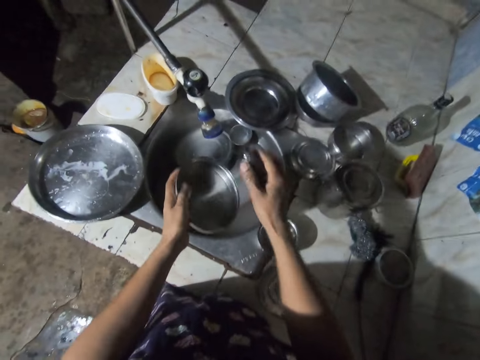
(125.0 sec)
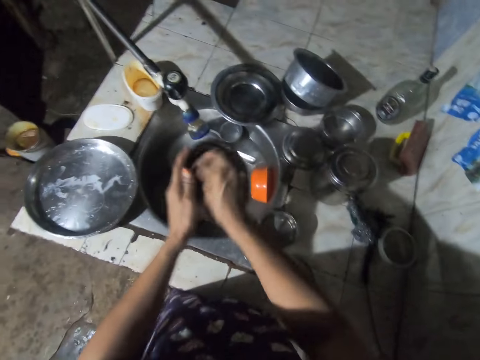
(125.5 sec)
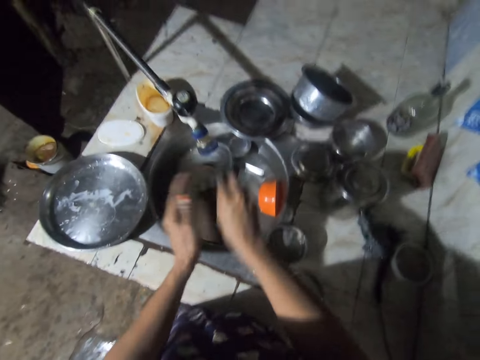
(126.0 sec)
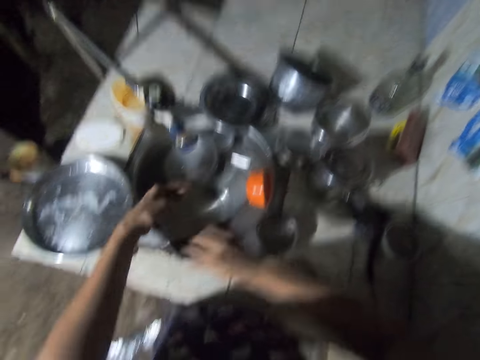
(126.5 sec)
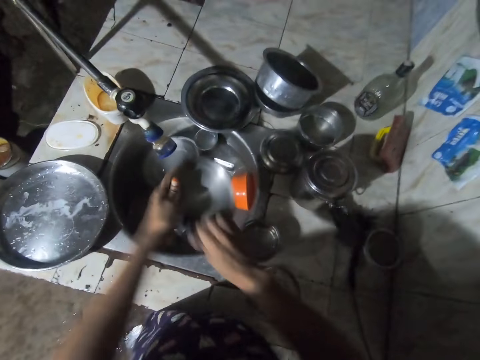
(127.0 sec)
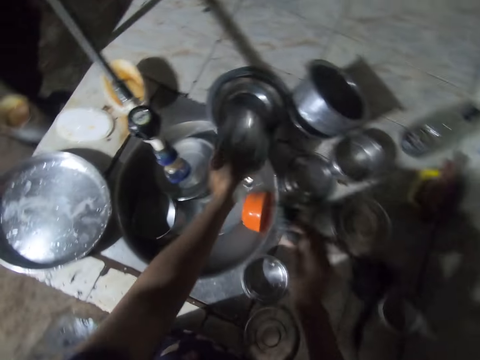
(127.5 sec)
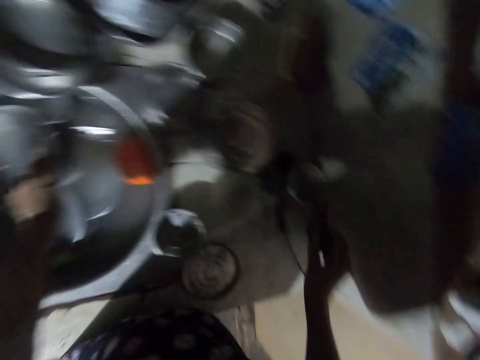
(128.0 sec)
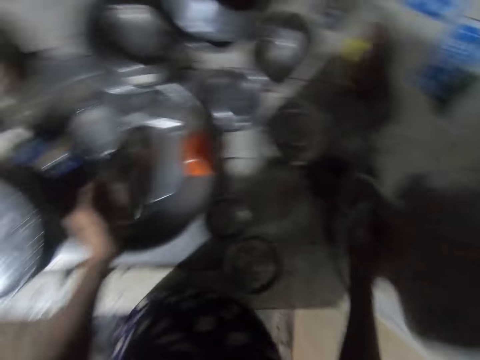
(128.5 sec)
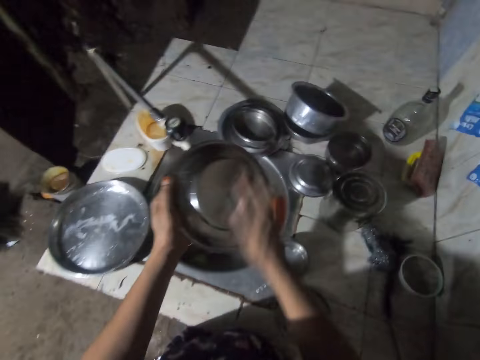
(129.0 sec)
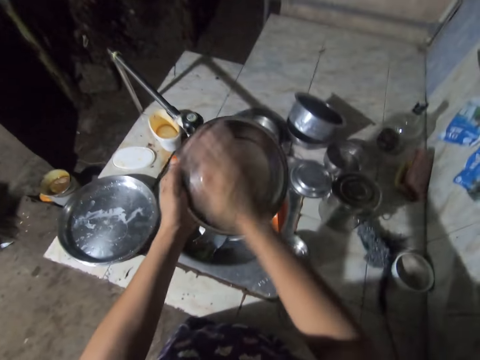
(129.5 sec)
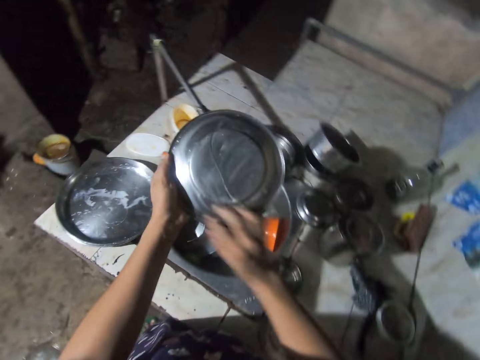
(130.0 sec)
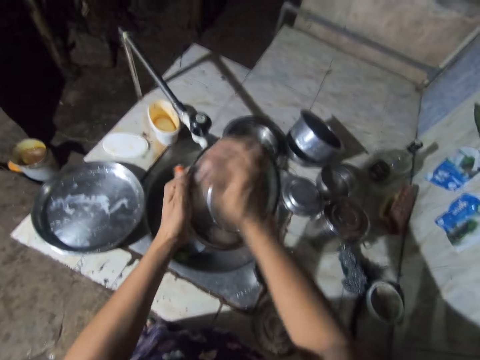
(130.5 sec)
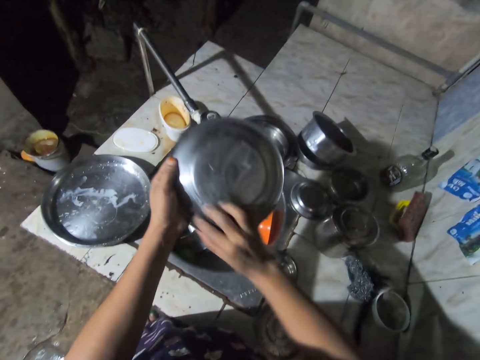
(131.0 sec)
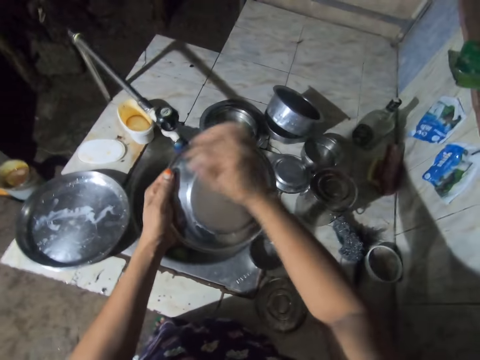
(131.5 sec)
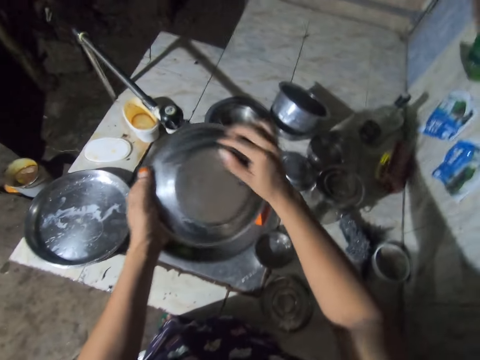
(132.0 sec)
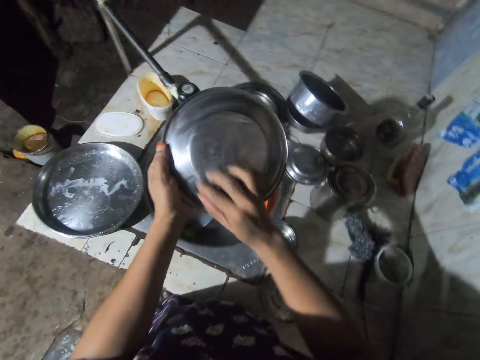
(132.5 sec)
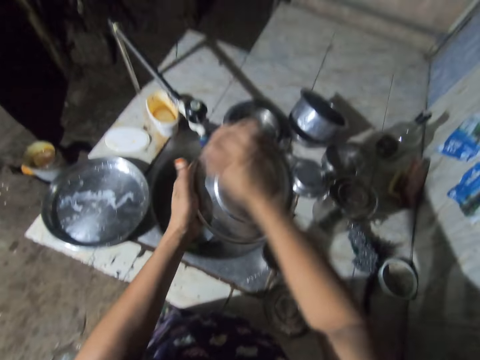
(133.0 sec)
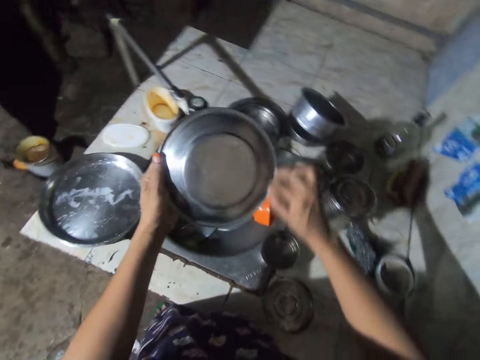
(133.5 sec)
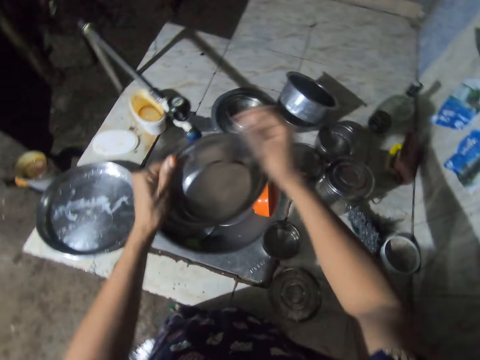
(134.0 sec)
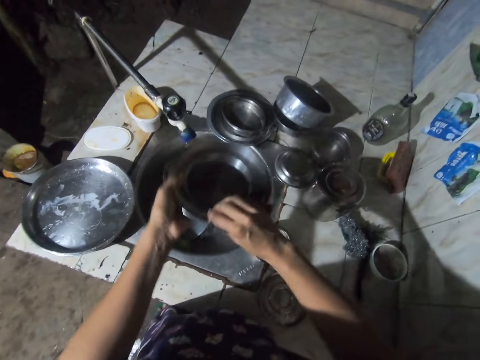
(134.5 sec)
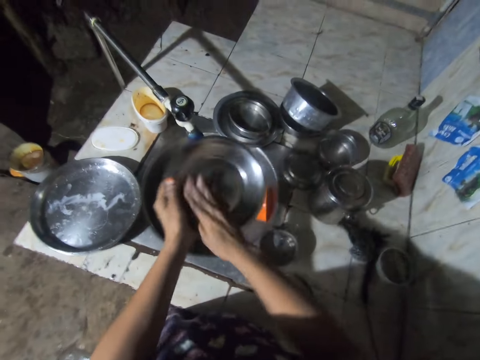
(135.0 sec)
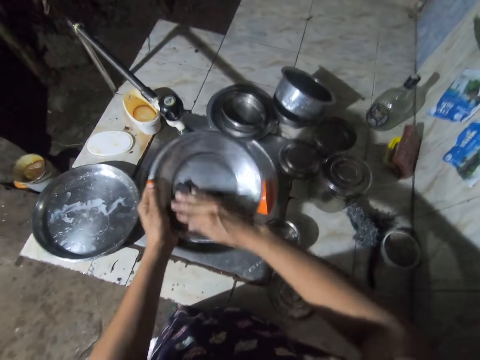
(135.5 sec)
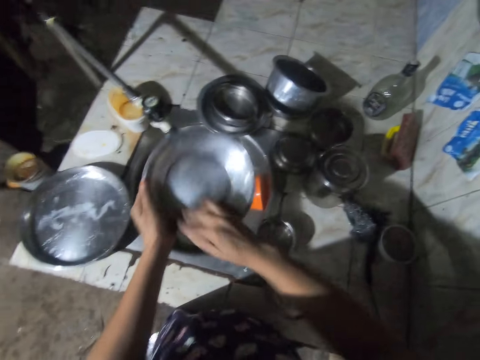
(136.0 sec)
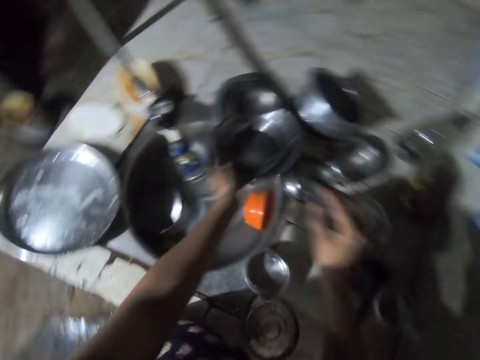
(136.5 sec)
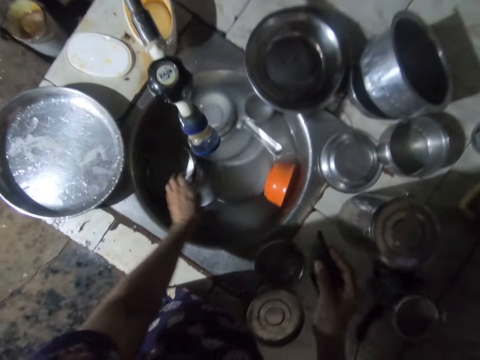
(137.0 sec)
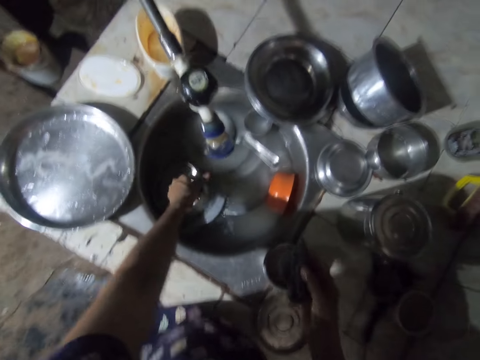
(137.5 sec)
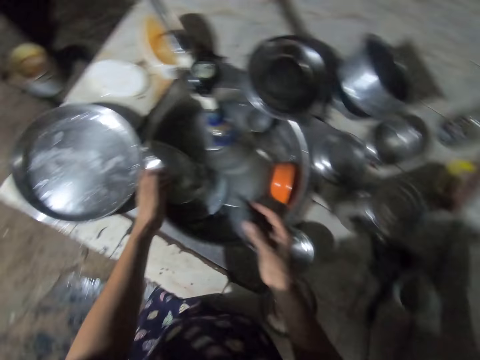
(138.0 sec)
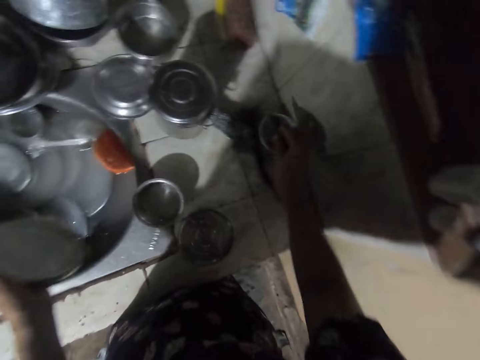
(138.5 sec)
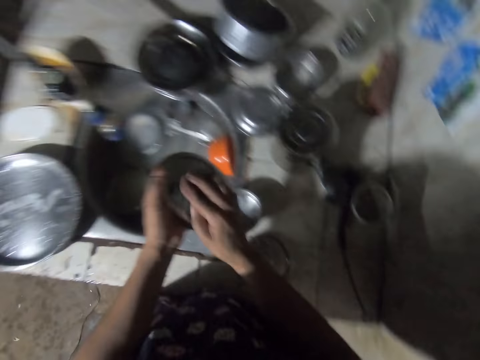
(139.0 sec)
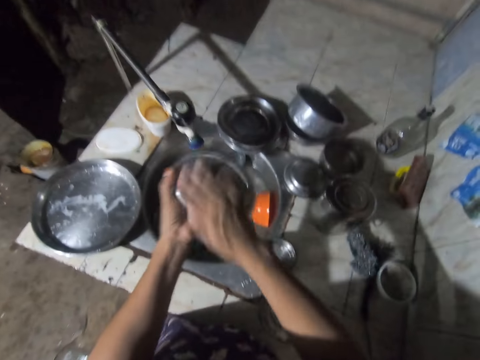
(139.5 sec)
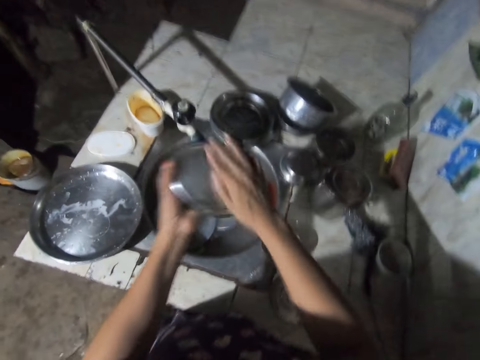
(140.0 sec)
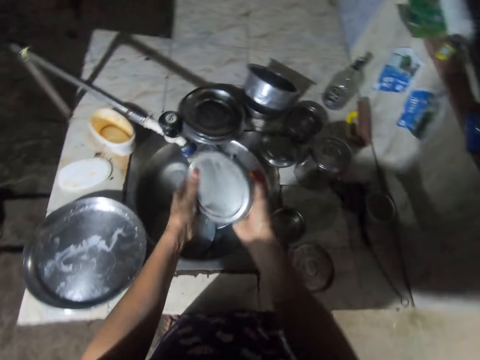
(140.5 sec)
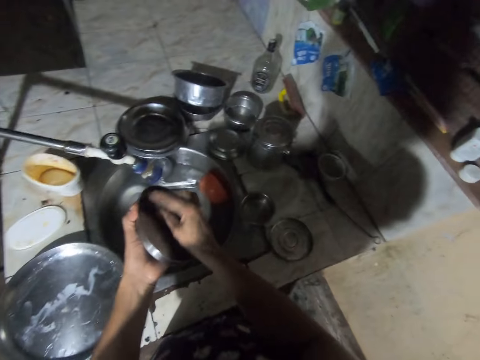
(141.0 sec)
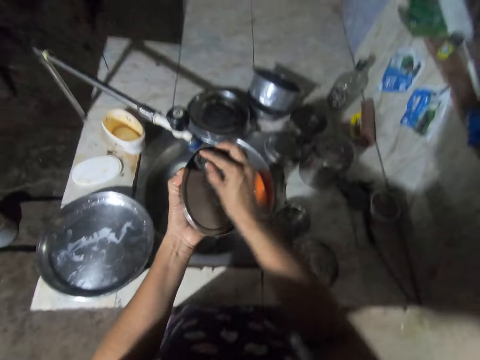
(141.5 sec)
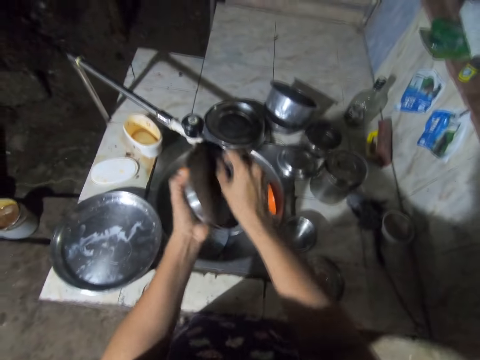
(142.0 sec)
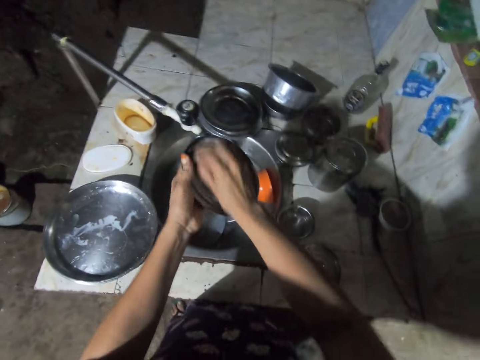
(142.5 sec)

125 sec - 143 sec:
The camera wearer places a plate on top of a plate with the left hand. They dip a washing sponge on soap with the right hand. They pick a plate from the kitchen sink with the left hand. They wash the plate with the washing sponge. They place the plate on top of a plate with the left hand. They pick a plate from the kitchen sink with the left hand. They dip the washing sponge on soap with the right hand. They wash the plate with the washing sponge.

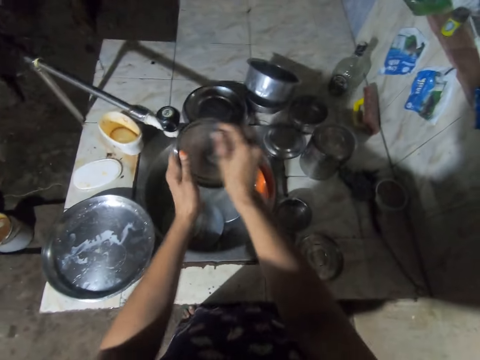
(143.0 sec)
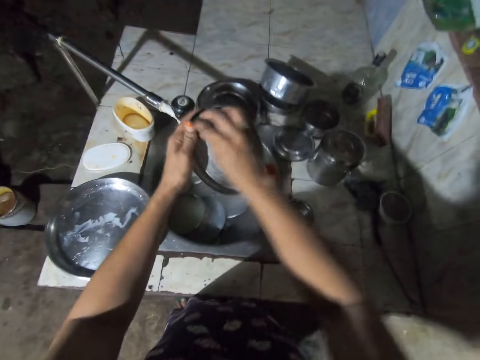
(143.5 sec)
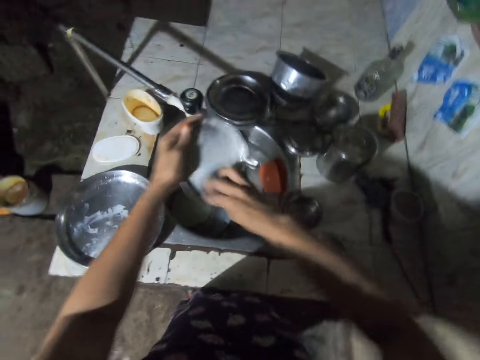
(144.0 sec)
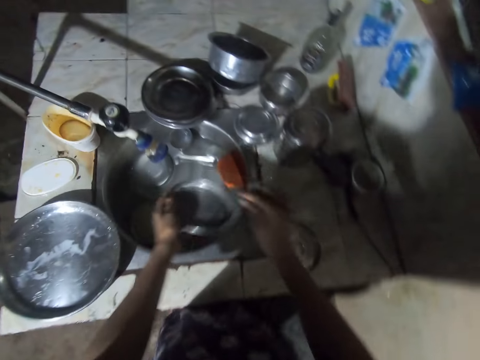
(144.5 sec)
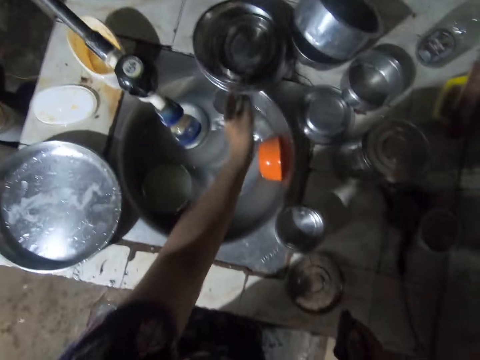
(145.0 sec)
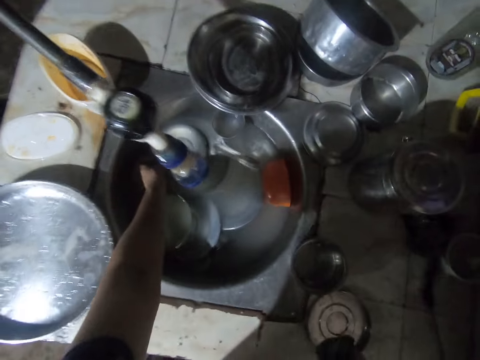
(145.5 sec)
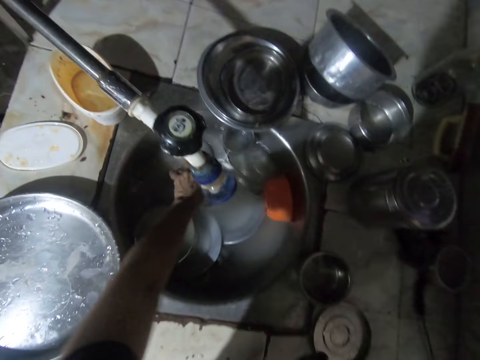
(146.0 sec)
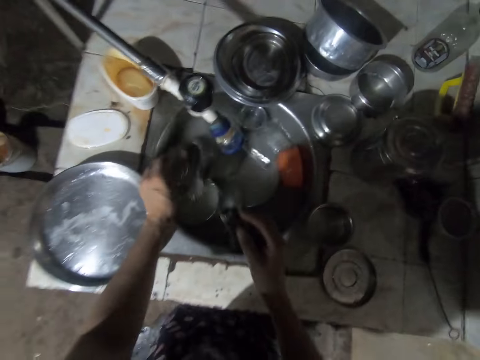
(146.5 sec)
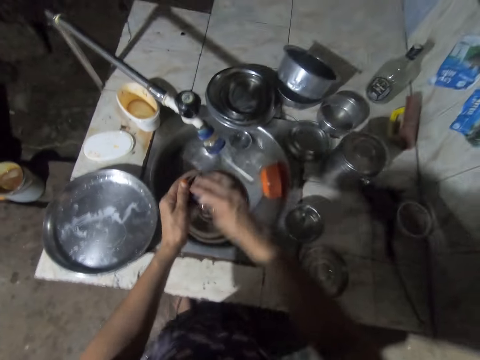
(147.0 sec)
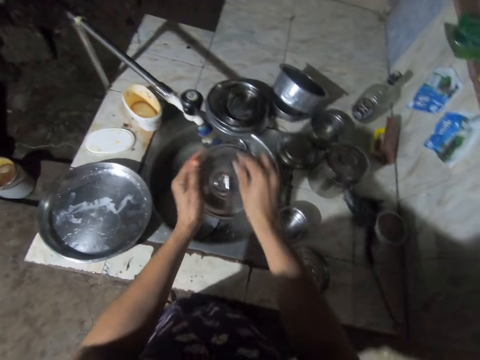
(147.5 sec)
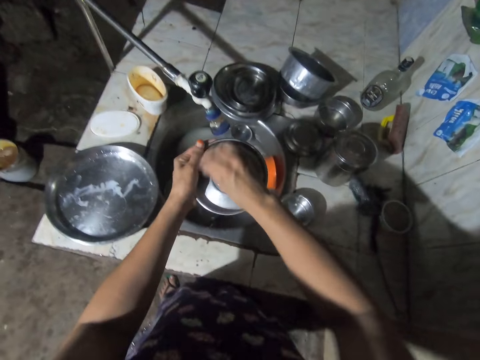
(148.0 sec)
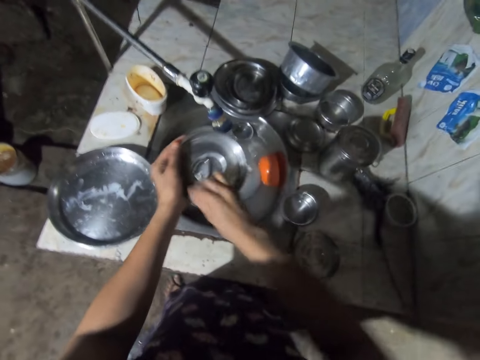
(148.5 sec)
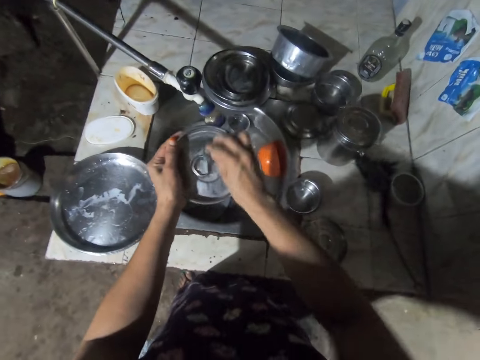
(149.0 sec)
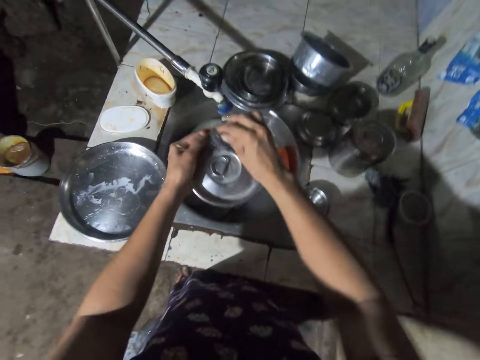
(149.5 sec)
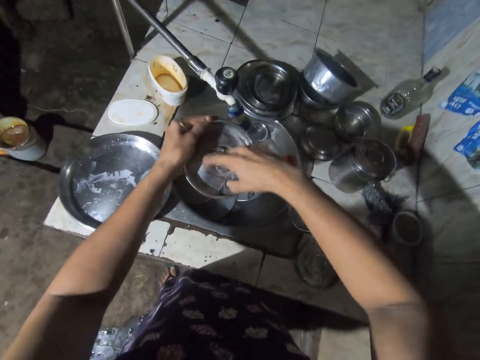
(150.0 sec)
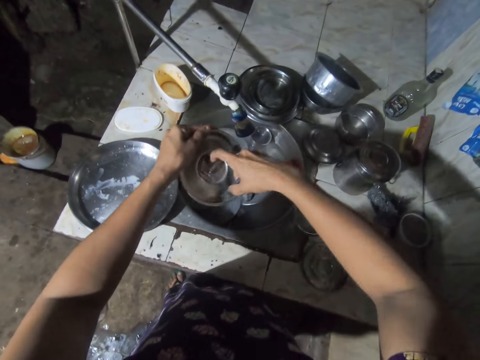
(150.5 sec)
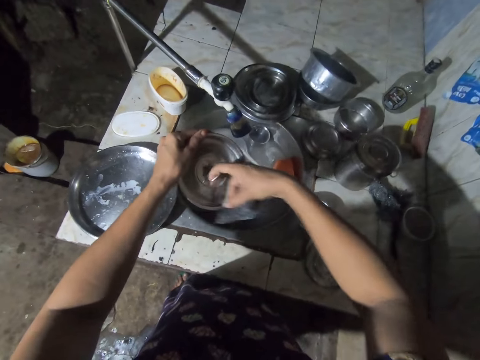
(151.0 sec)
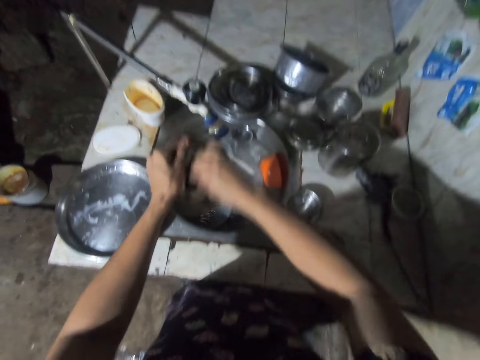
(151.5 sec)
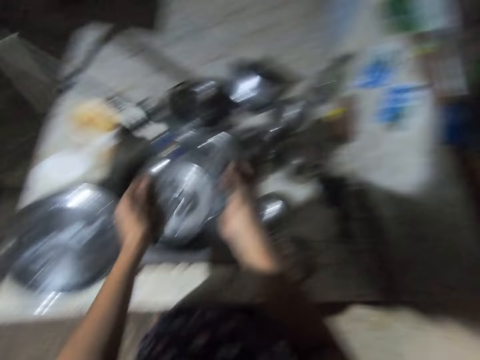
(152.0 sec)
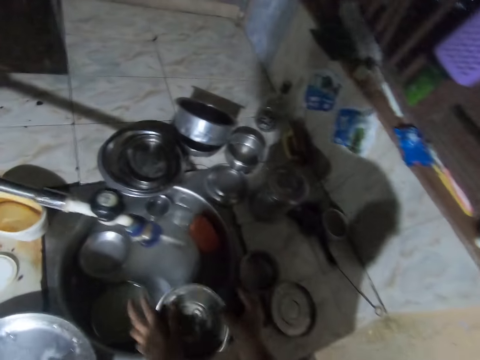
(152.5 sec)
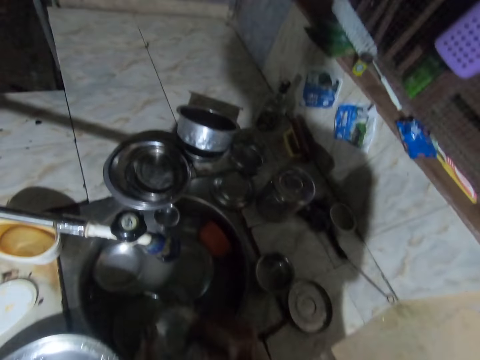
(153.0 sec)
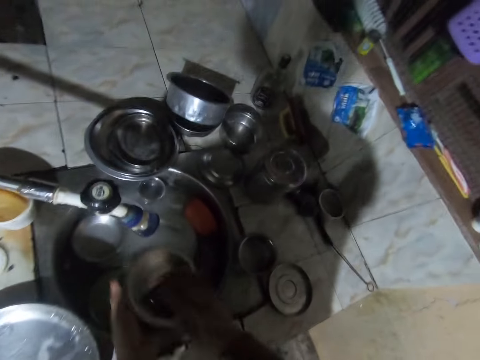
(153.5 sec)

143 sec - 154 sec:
The camera wearer places a plate on top of a plate with the left hand. They pick a bowl lid from the kitchen sink with the left hand. They wash the bowl lid with a washing sponge. They adjust the bowl lid knob with the right hand. They wash the bowl lid with the washing sponge.
